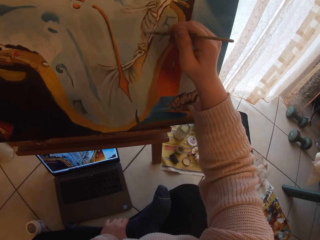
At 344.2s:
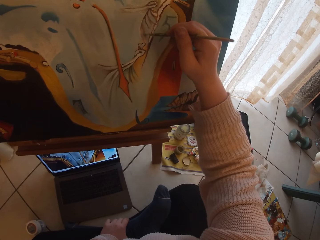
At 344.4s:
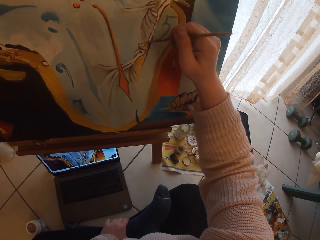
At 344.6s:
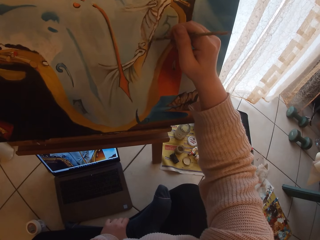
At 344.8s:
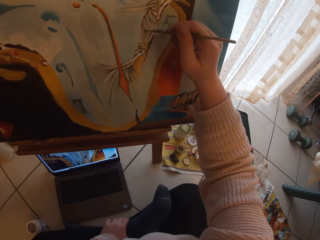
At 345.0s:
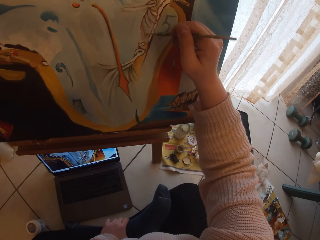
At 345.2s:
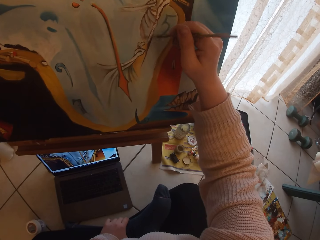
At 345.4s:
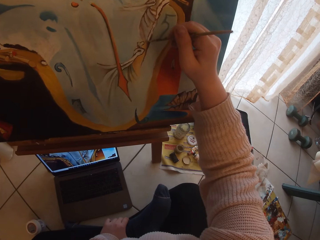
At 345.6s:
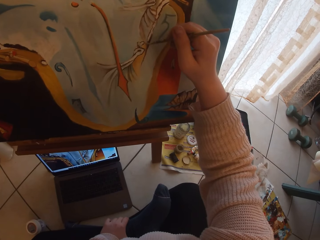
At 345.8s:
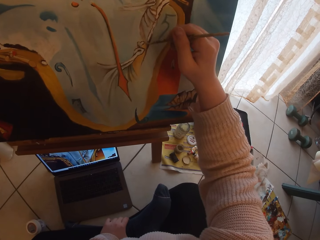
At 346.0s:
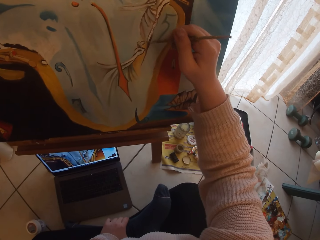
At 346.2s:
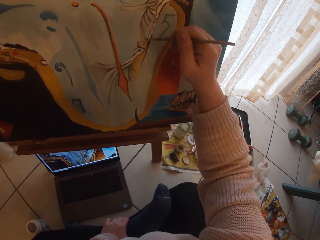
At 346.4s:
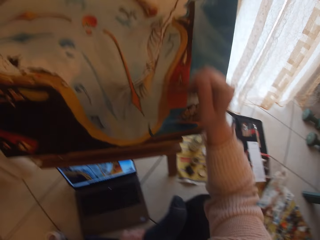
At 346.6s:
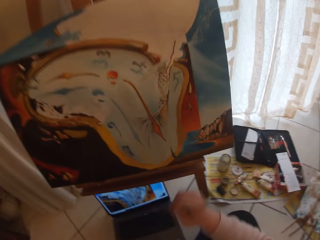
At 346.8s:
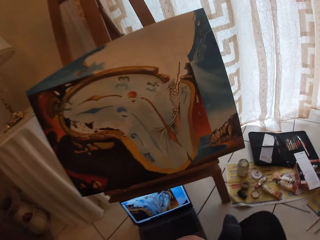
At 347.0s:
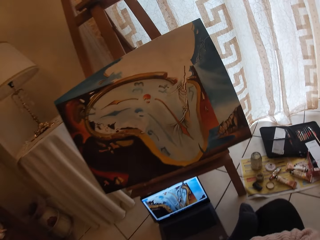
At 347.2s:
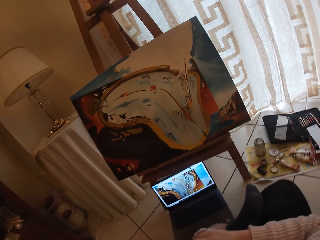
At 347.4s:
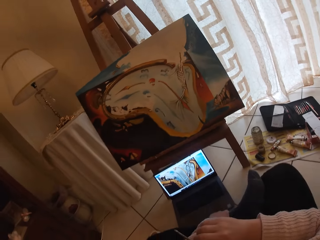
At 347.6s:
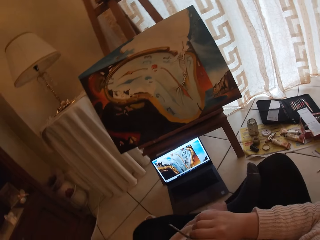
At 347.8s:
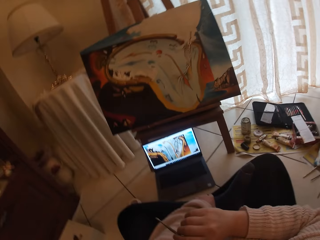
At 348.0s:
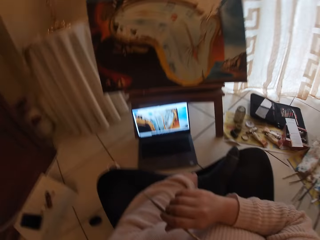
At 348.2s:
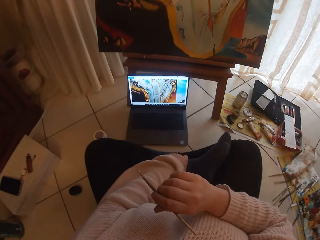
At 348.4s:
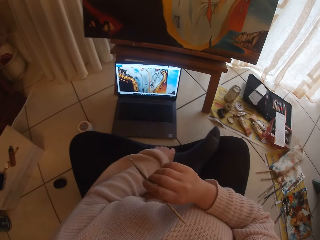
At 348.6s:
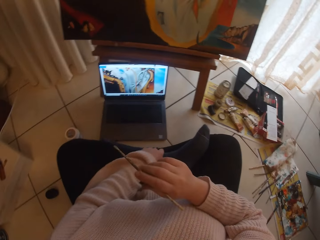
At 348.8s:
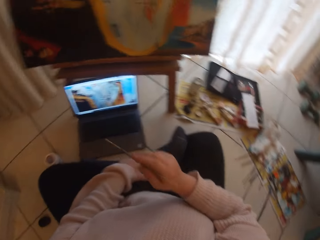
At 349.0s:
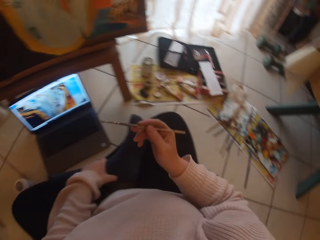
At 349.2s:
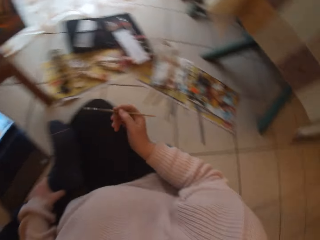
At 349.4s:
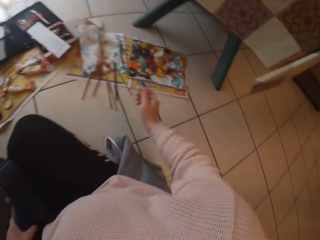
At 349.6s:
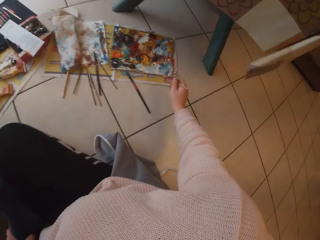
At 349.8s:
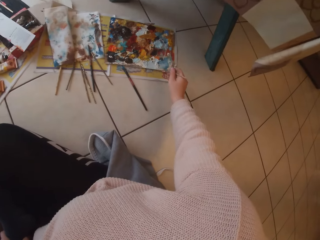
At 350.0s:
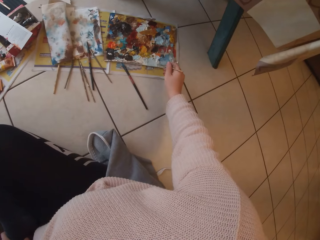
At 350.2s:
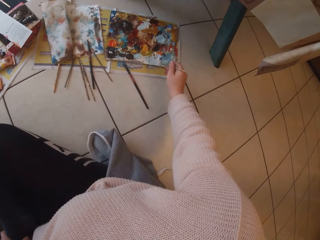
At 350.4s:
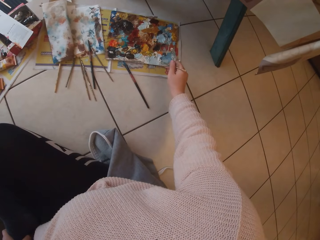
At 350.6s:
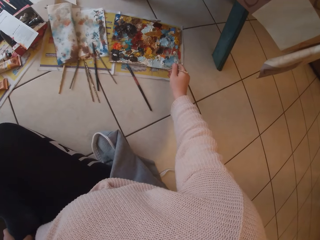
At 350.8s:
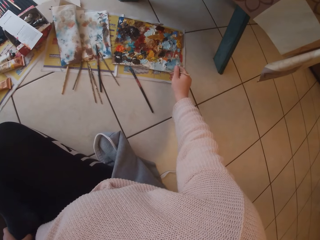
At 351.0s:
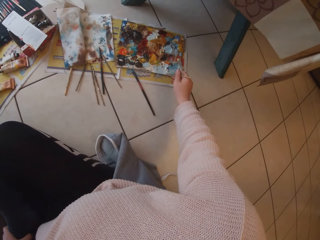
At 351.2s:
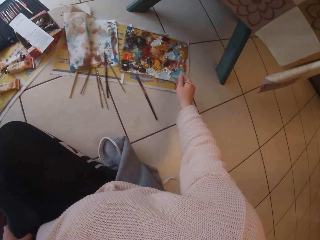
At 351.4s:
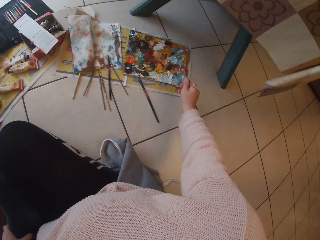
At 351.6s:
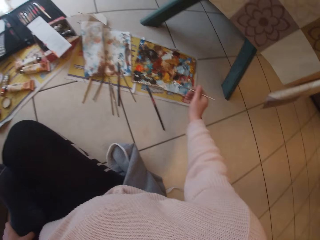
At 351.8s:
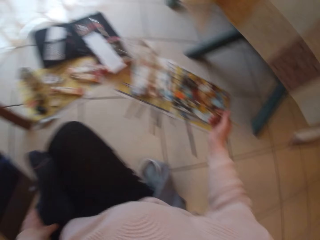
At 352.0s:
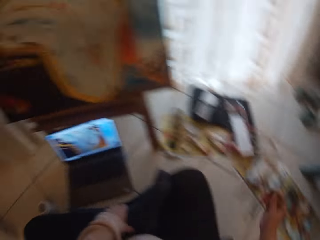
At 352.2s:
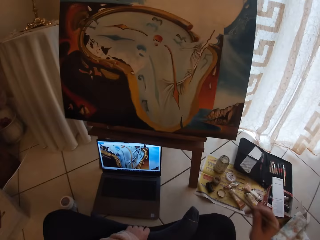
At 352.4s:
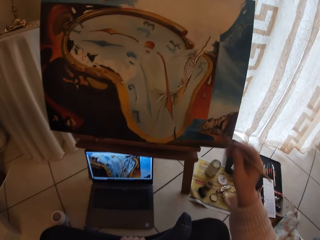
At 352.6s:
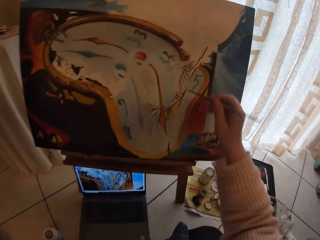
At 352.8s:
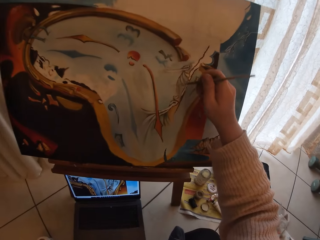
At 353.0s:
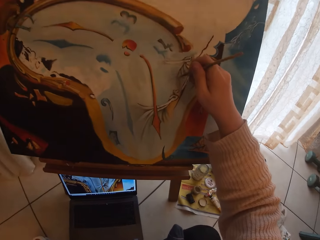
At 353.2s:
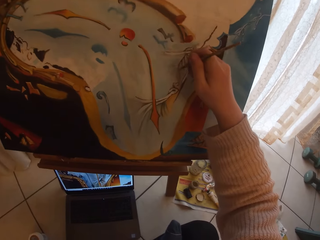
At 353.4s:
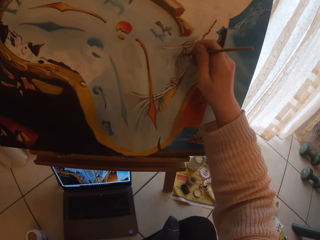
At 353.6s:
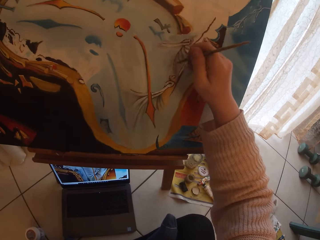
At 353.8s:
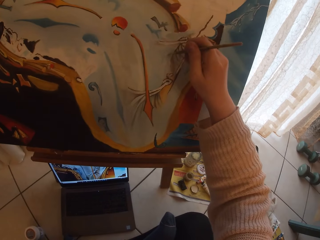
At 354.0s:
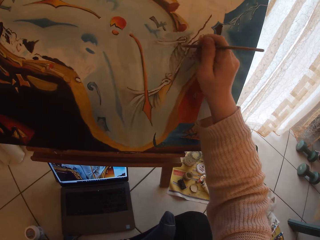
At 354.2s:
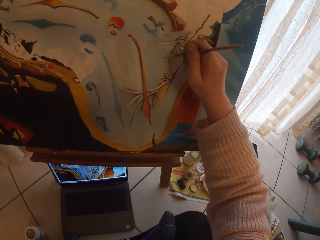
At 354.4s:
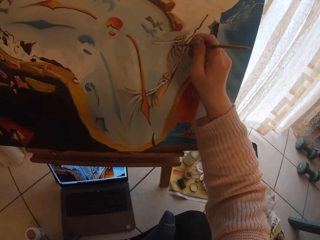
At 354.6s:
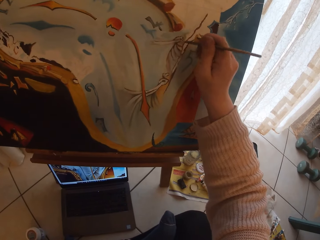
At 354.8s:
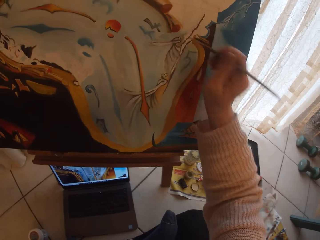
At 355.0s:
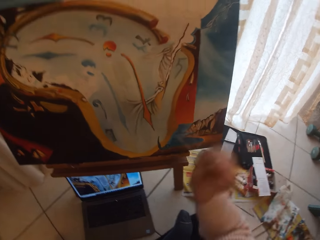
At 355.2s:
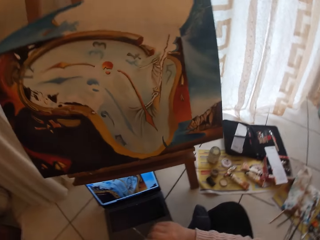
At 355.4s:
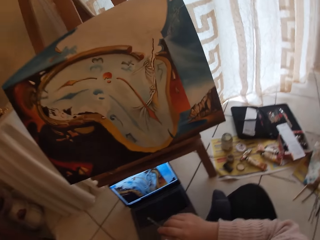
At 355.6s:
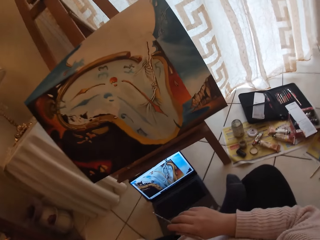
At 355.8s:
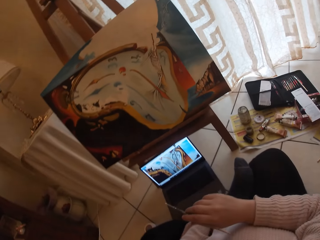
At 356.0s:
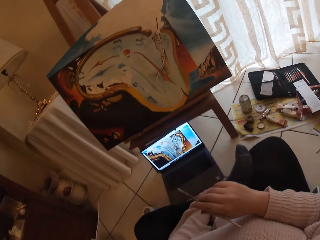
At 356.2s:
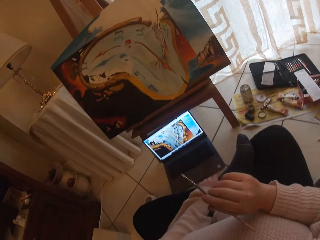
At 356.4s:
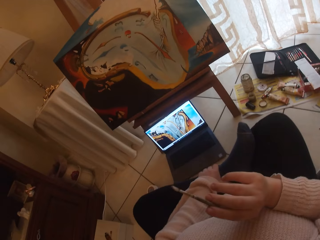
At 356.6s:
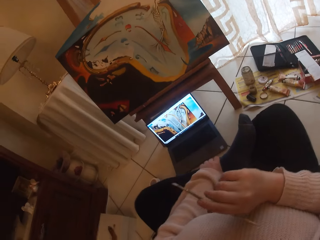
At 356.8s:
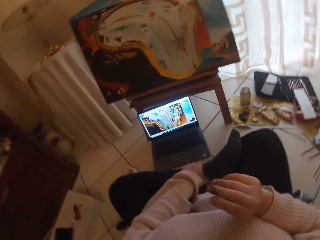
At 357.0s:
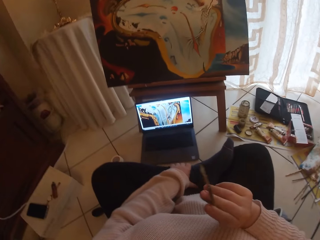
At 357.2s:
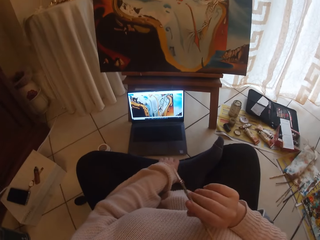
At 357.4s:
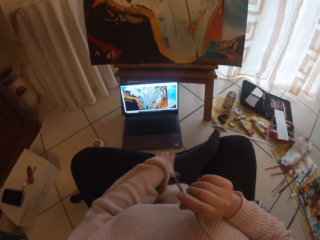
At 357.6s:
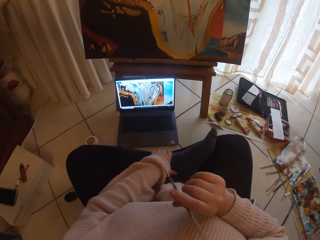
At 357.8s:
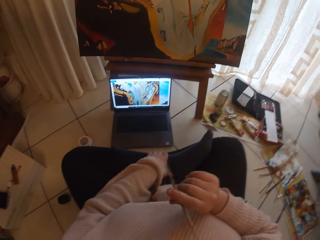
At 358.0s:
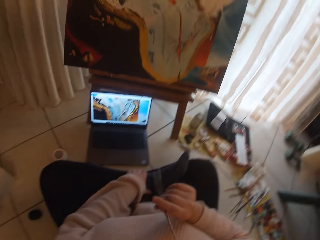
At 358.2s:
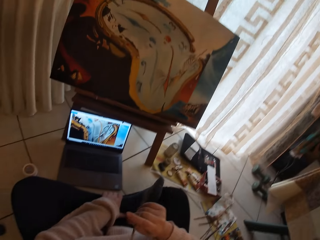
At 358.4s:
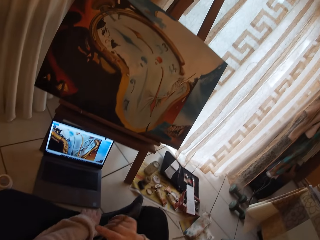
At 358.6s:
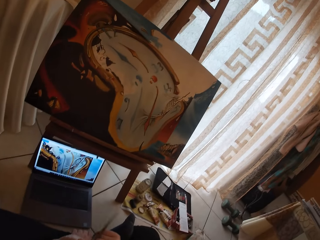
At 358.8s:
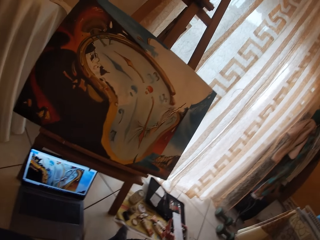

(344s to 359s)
The camera wearer moves their hand off the board. They stretch their hand towards the artist palette. They dab the paint brush in their right hand into the palettes on the floor. They stretch to the board and paint the board. They move their hand off the board. They shake the art brush with their right hand.

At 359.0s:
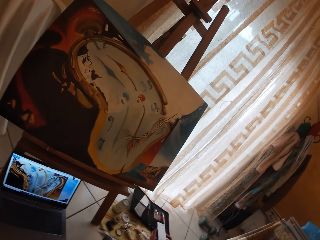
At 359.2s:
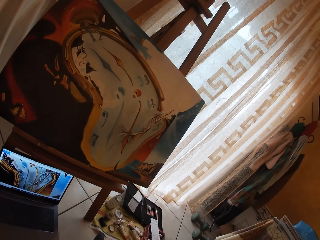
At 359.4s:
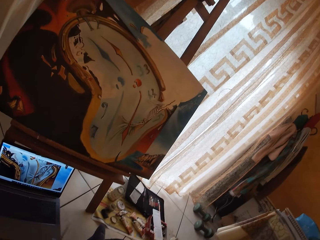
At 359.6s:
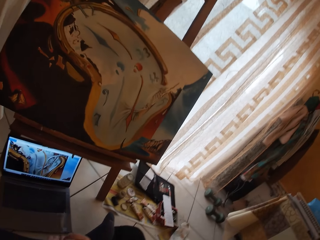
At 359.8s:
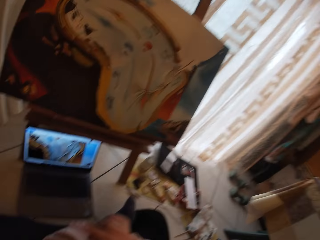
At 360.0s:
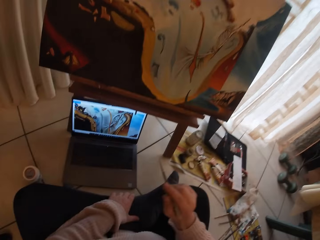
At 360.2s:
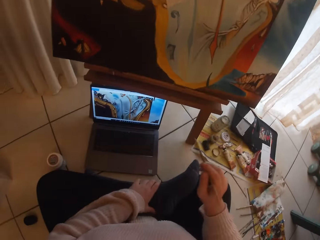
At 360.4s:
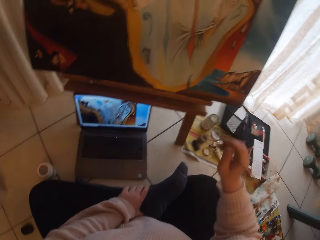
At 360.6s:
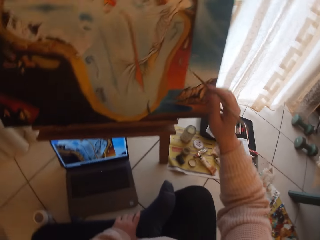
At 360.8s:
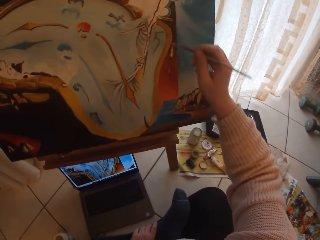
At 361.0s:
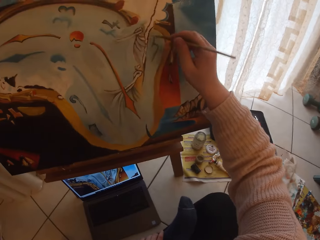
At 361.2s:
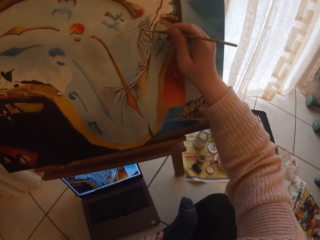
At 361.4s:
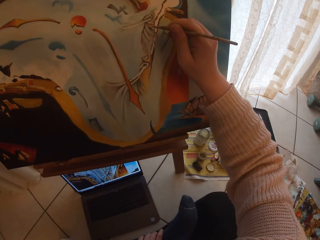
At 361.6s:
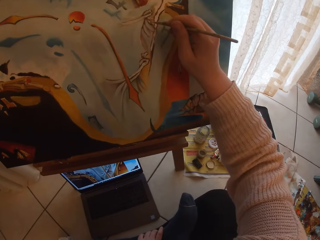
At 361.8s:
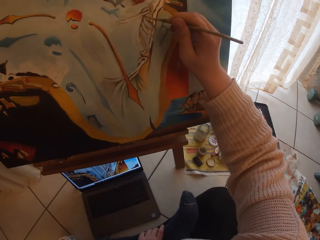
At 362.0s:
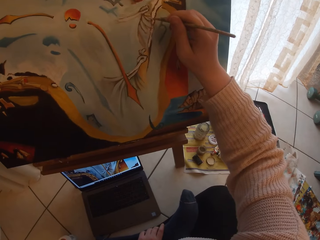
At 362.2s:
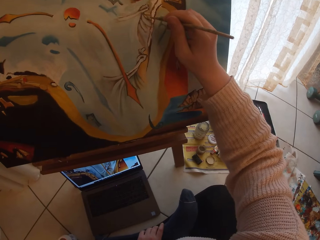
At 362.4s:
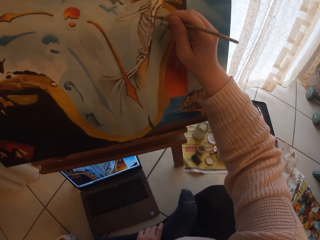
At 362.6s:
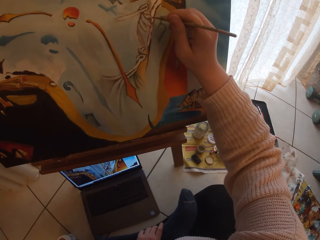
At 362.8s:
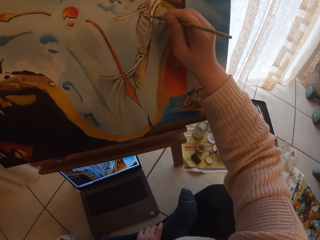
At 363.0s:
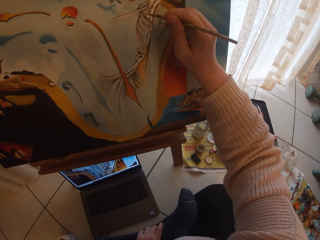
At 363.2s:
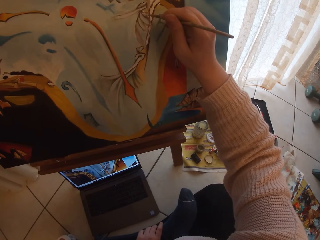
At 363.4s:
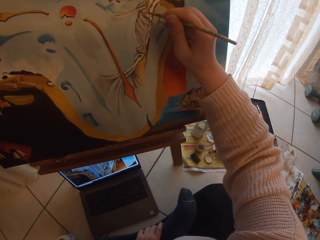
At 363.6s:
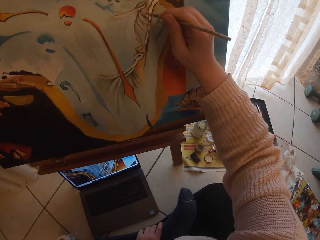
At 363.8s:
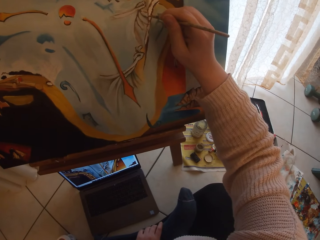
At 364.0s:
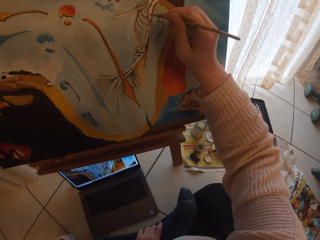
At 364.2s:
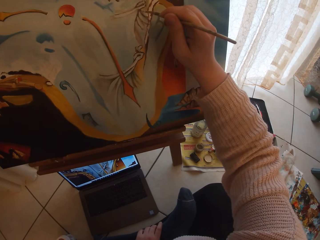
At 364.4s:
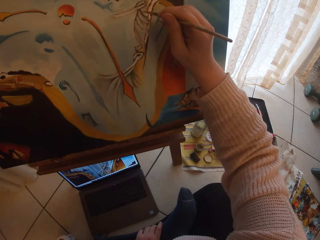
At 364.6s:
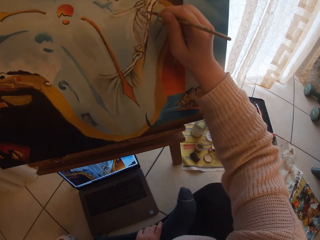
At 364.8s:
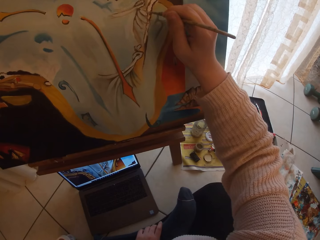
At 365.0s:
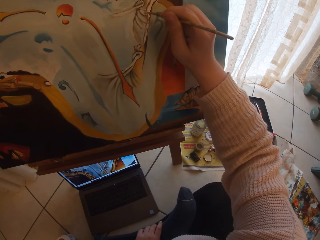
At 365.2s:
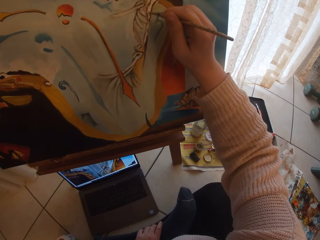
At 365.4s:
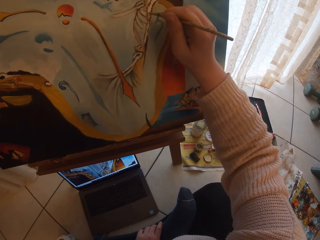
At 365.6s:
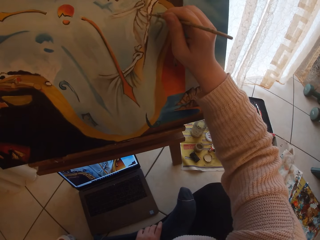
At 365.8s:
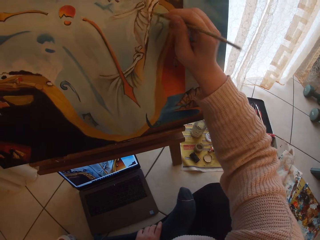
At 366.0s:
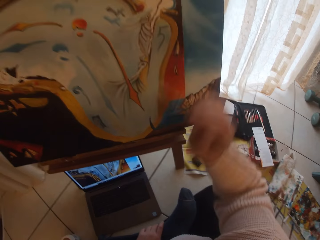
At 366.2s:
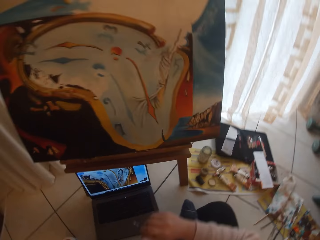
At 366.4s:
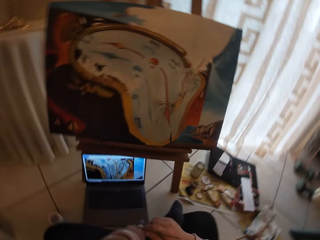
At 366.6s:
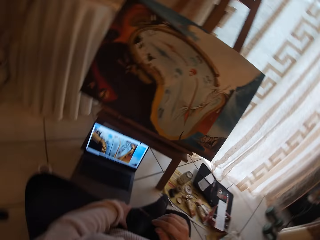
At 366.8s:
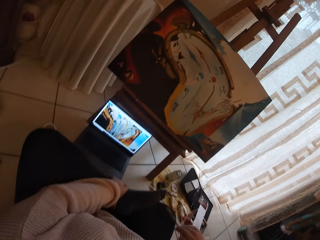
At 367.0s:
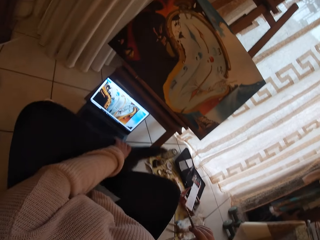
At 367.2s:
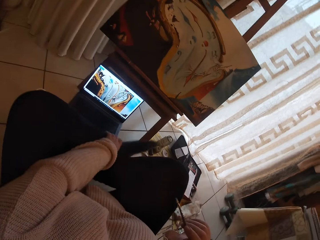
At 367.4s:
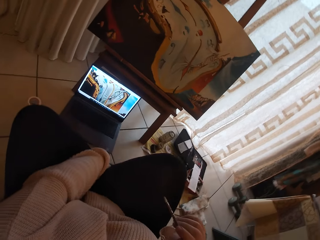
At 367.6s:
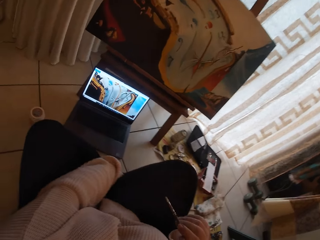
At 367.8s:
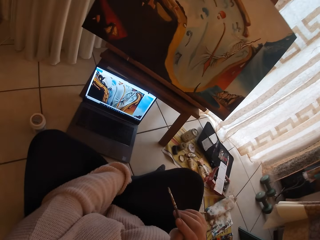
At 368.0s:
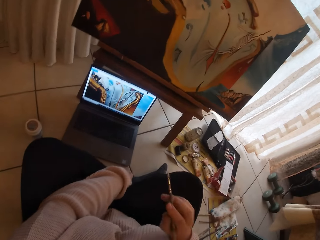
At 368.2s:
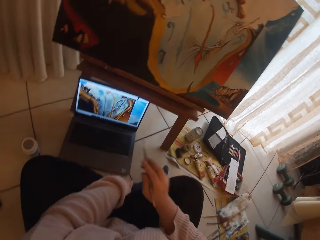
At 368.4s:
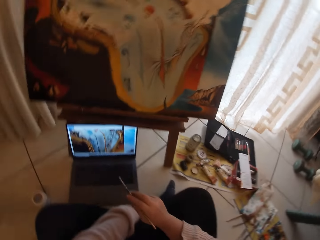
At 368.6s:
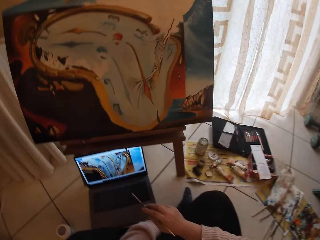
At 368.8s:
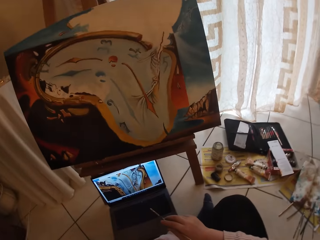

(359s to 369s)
The camera wearer stretches their hand towards the board and paints the board. They move their hand off the board. They position their leg using their left hand.
